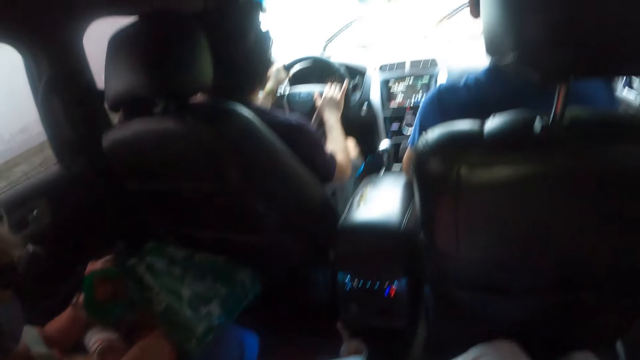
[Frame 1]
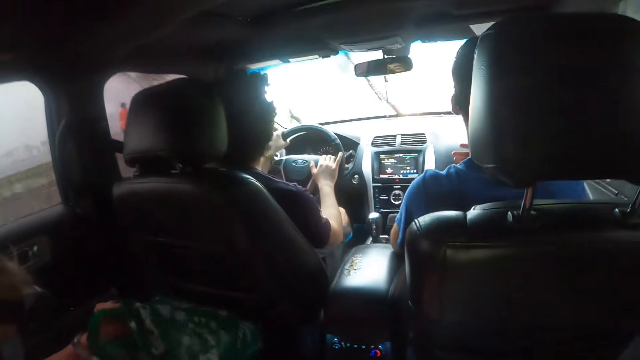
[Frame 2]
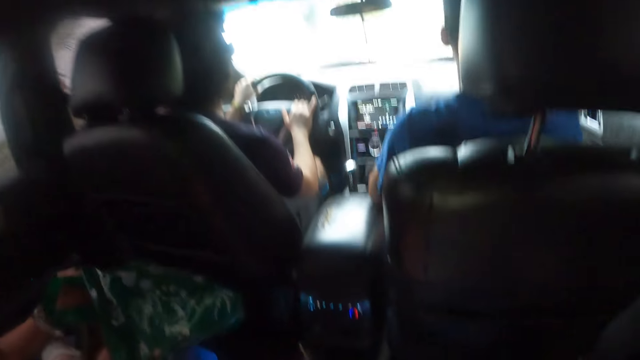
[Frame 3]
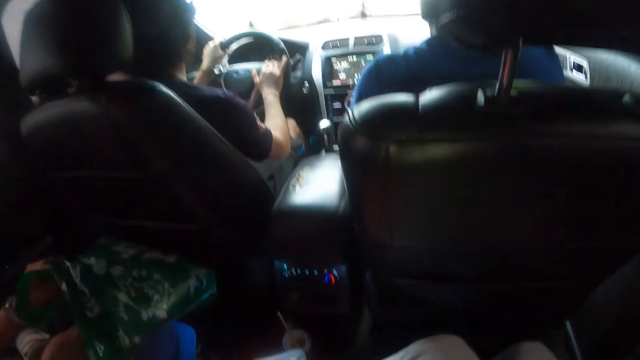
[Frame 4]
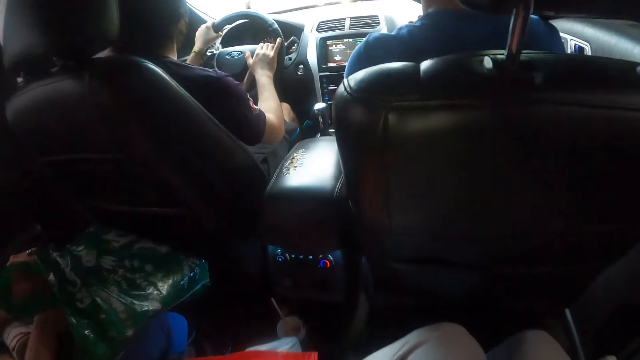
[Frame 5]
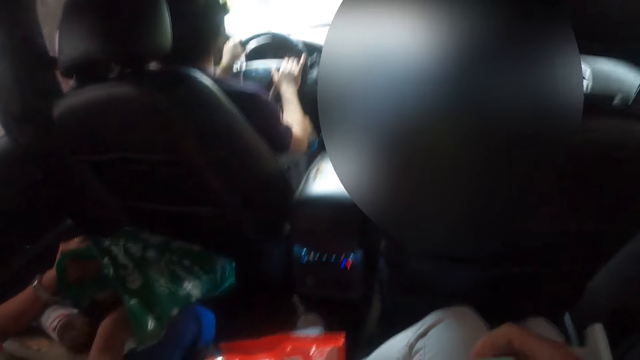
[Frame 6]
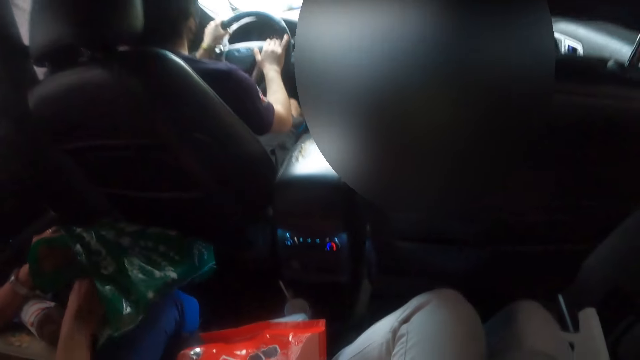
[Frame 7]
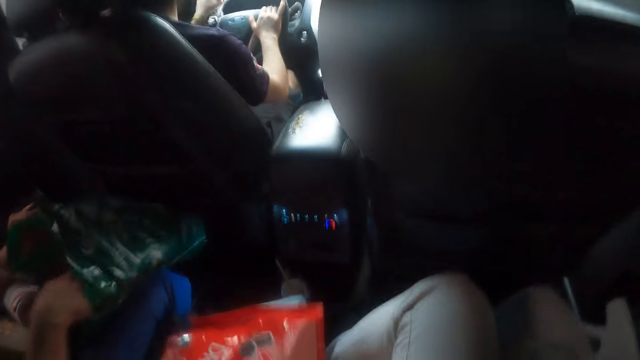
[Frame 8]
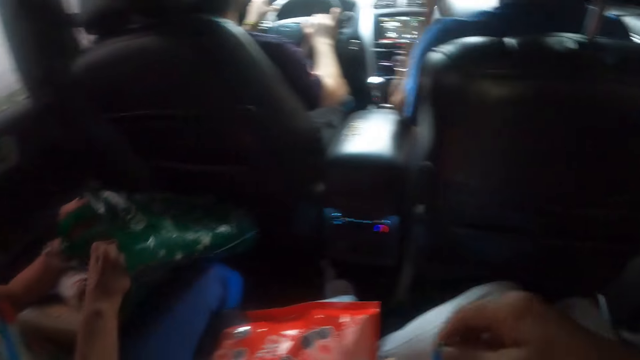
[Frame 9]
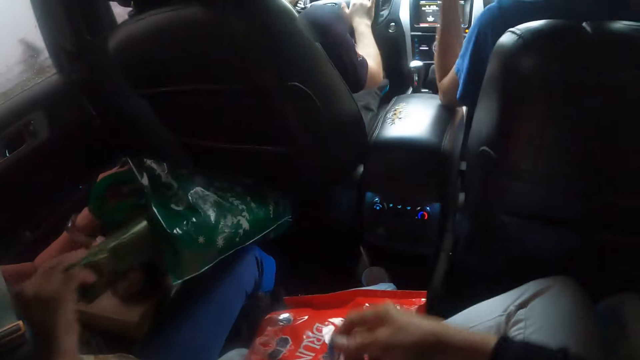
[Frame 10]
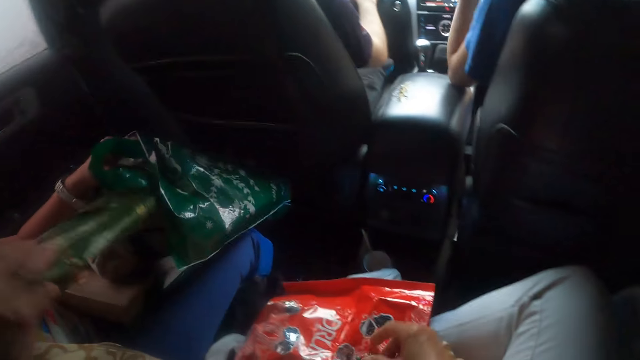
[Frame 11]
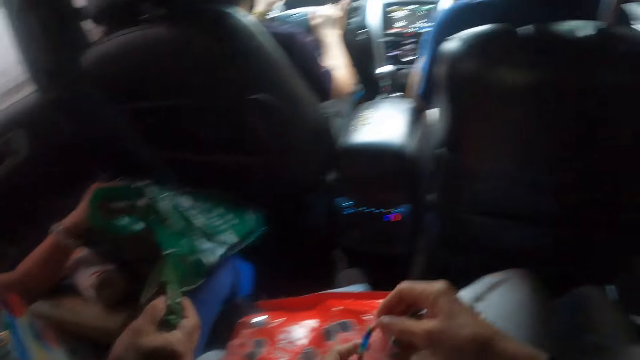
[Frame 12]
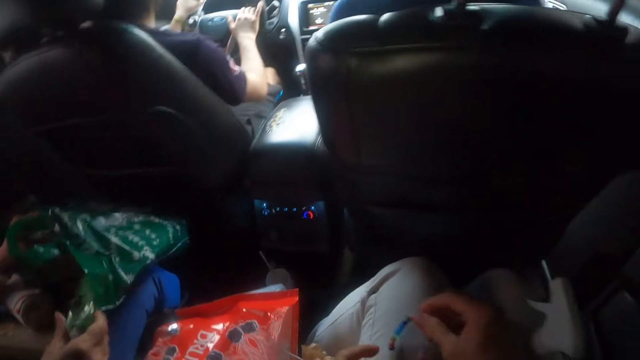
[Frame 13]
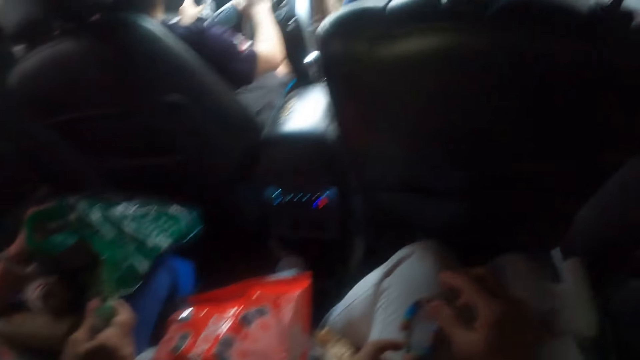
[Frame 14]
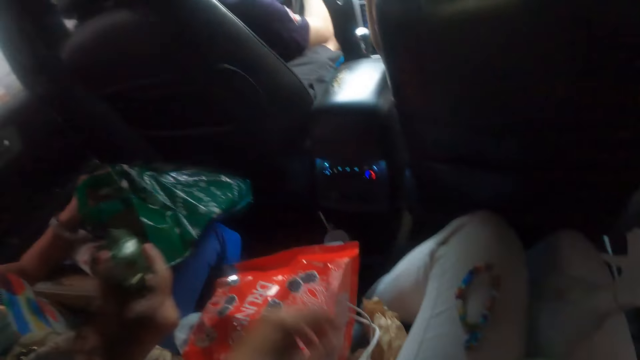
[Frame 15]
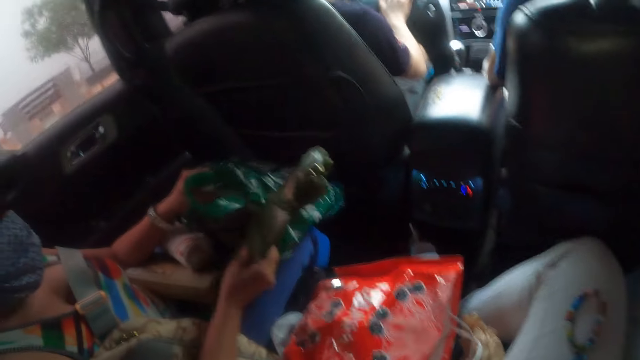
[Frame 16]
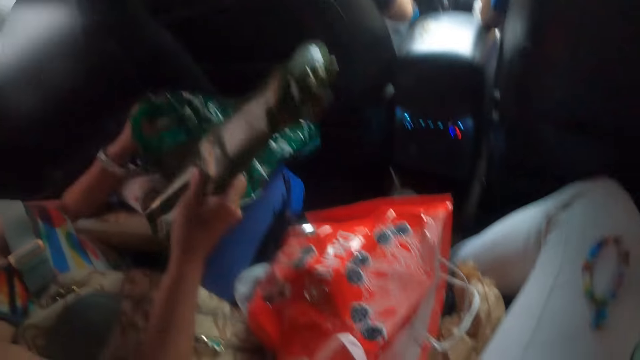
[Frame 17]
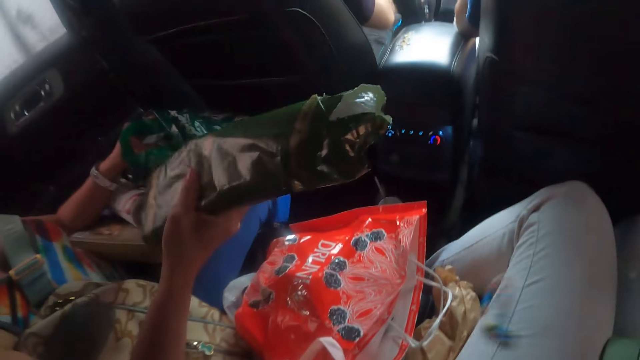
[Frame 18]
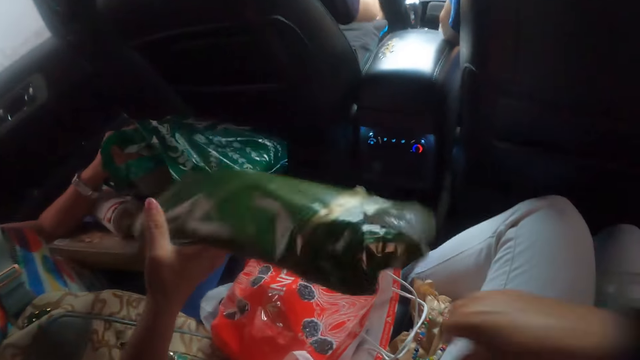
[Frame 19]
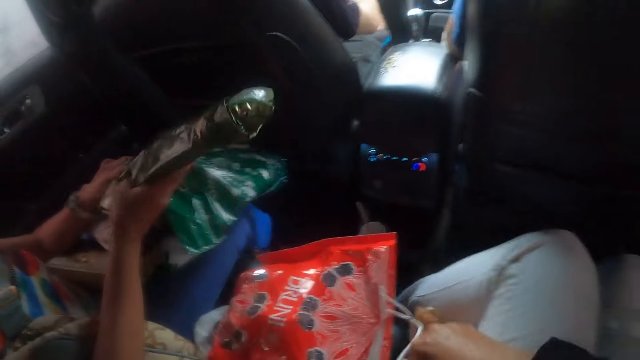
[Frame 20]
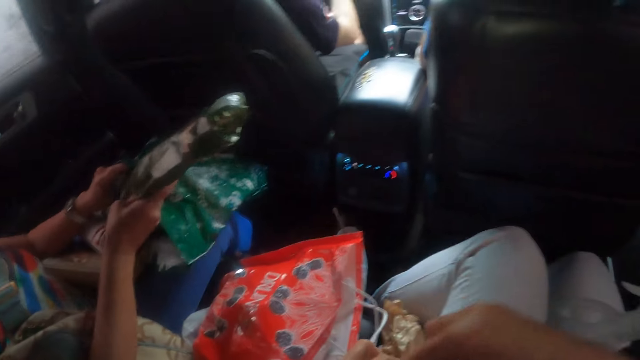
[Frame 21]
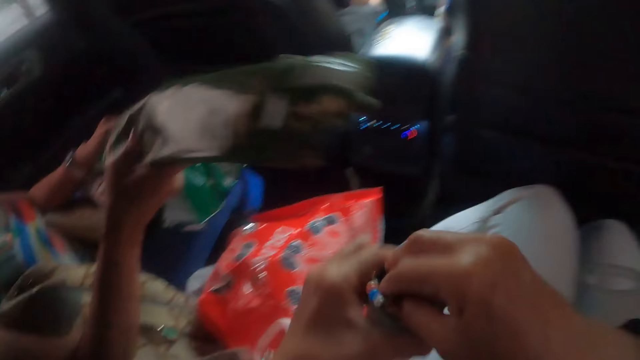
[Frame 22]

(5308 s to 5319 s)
A woman removes a packet of snack from the paper bag. The camera wearer holds the accessory. The woman holds something.

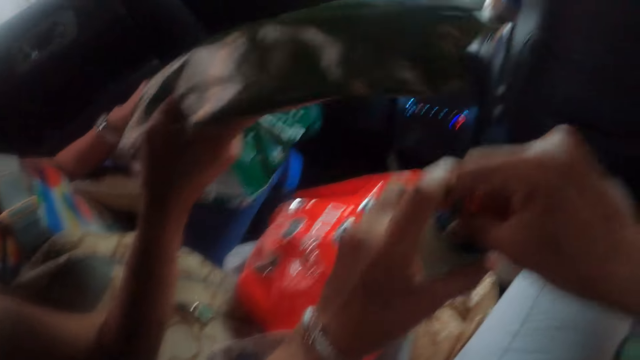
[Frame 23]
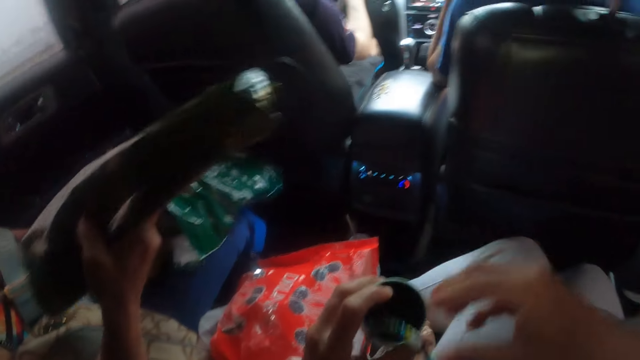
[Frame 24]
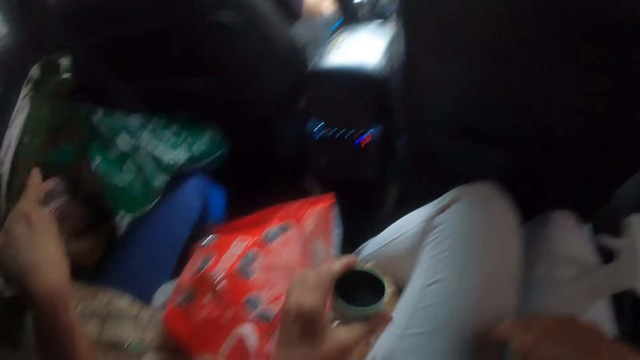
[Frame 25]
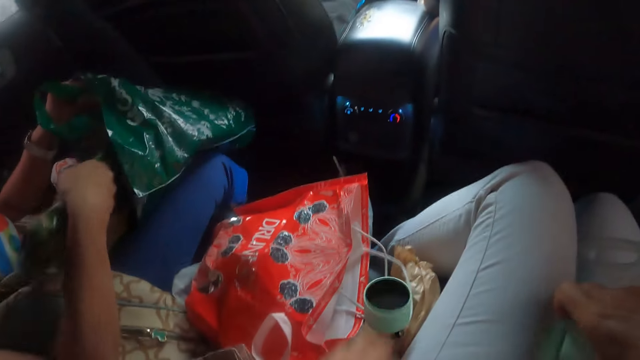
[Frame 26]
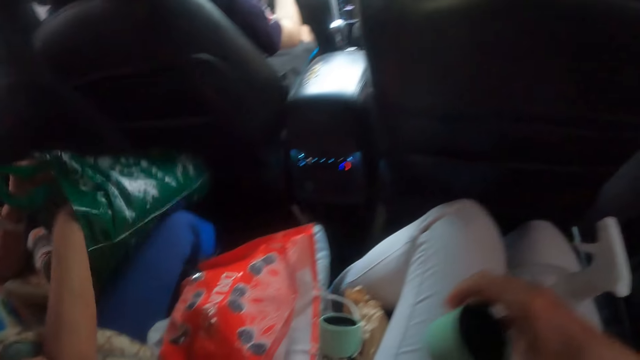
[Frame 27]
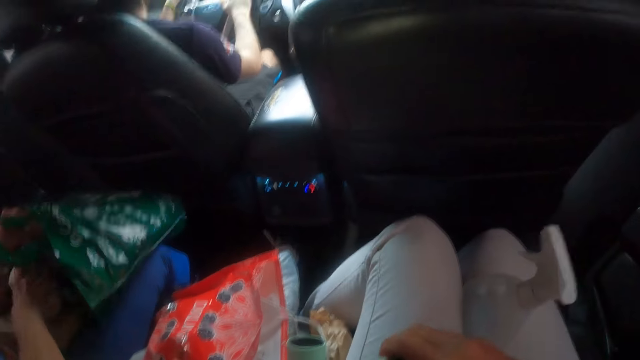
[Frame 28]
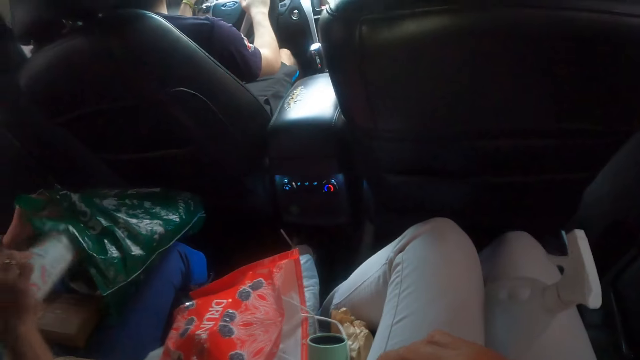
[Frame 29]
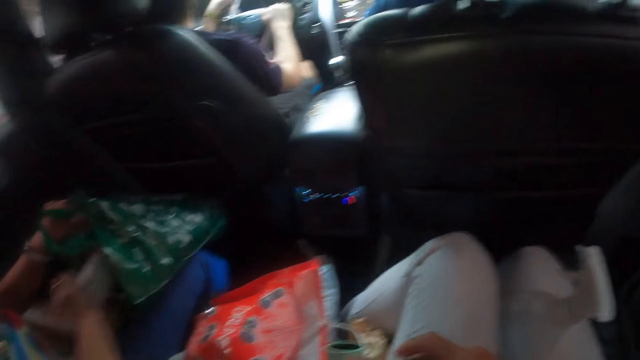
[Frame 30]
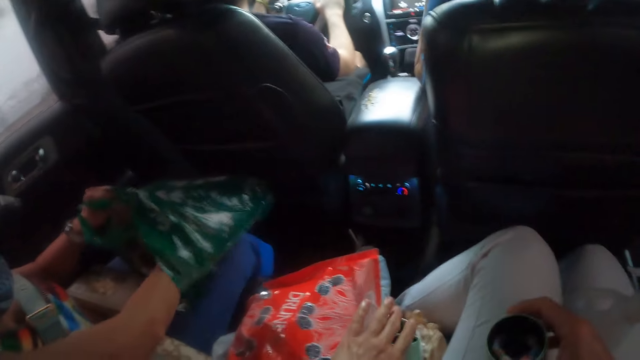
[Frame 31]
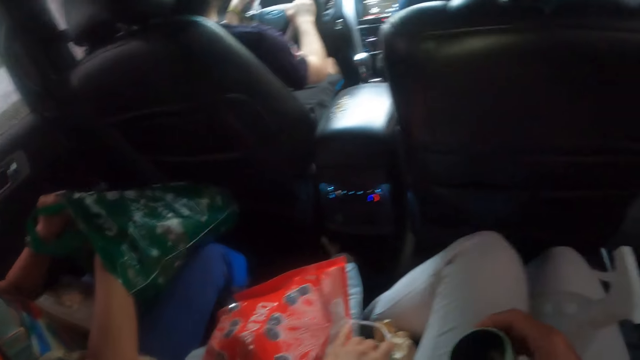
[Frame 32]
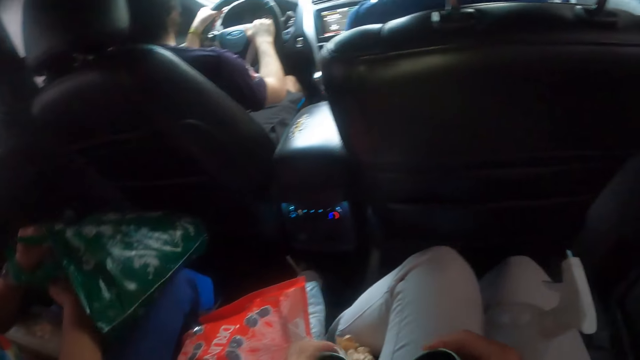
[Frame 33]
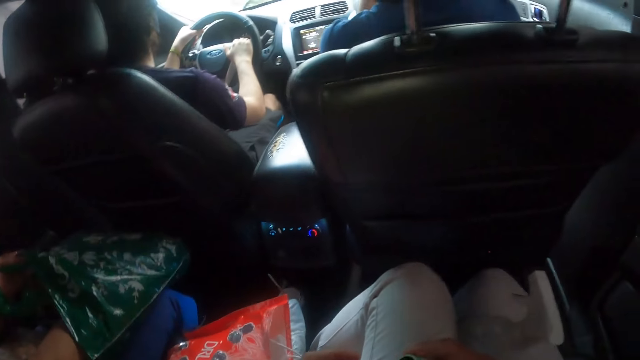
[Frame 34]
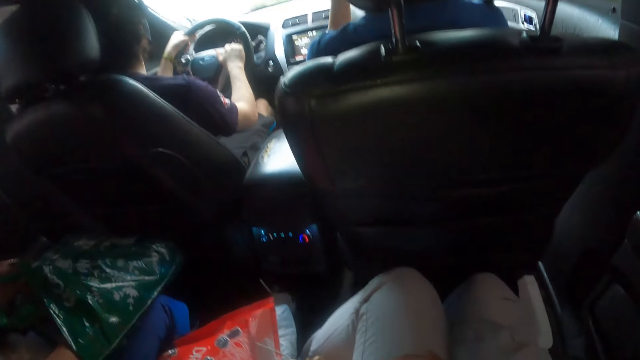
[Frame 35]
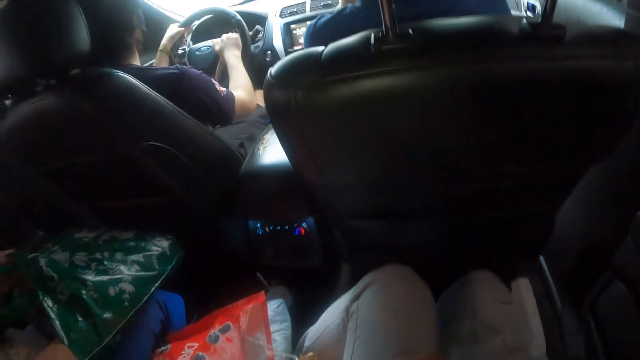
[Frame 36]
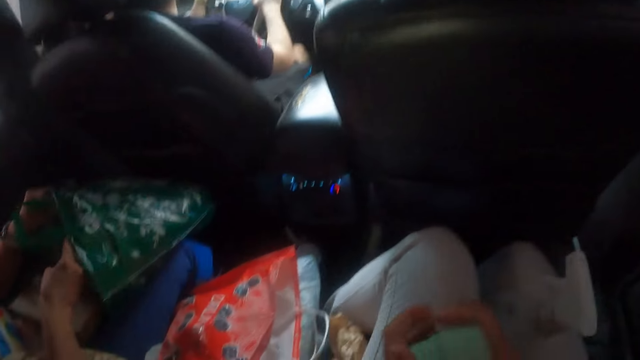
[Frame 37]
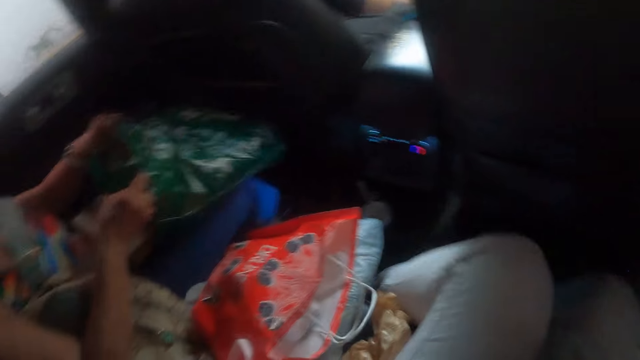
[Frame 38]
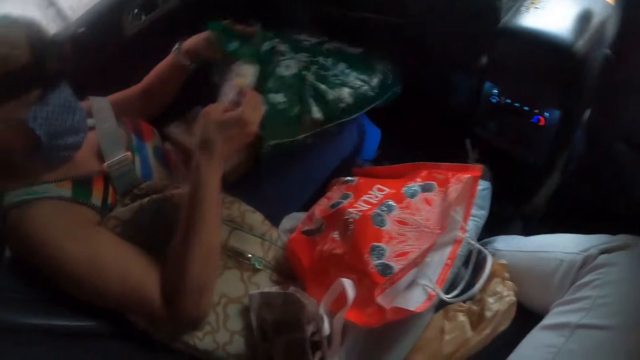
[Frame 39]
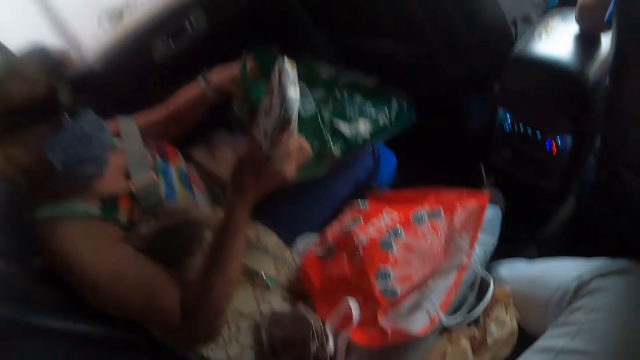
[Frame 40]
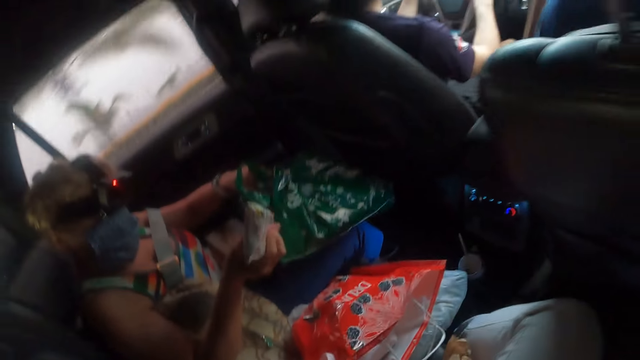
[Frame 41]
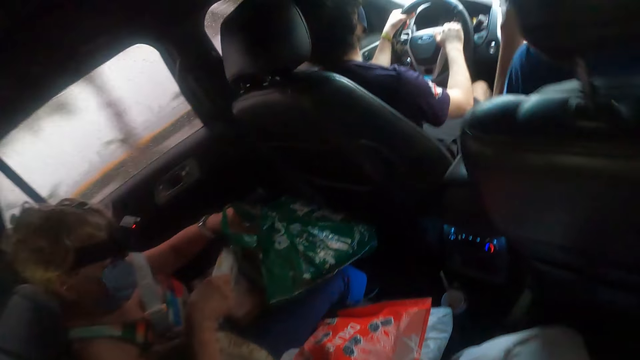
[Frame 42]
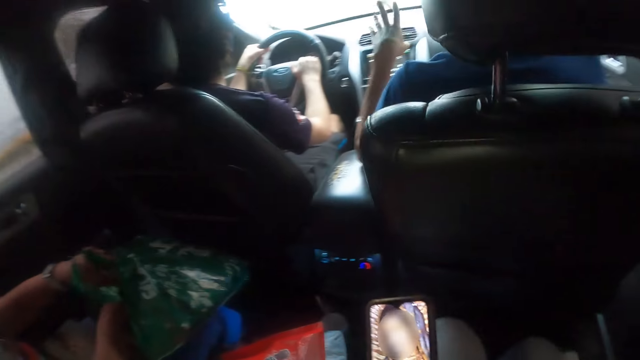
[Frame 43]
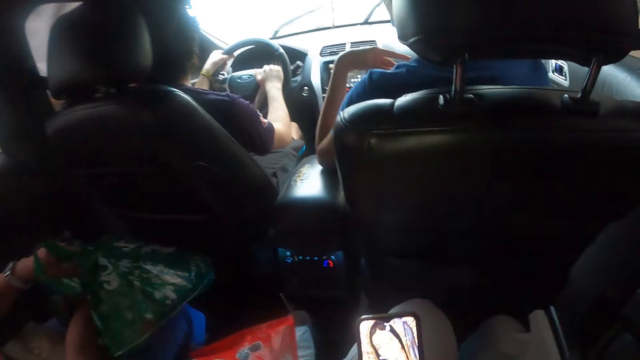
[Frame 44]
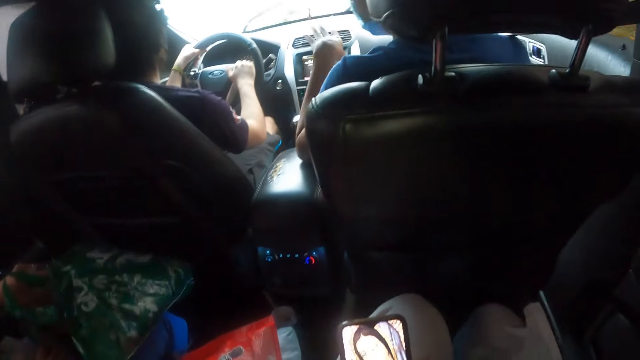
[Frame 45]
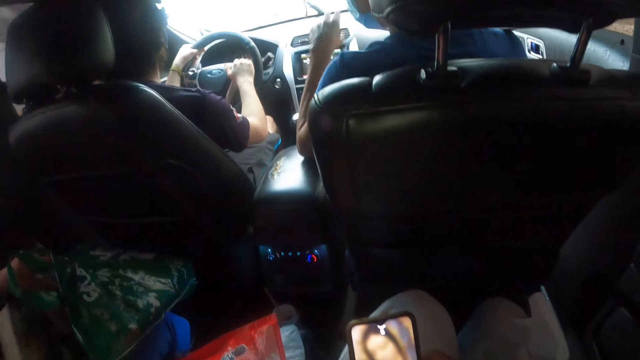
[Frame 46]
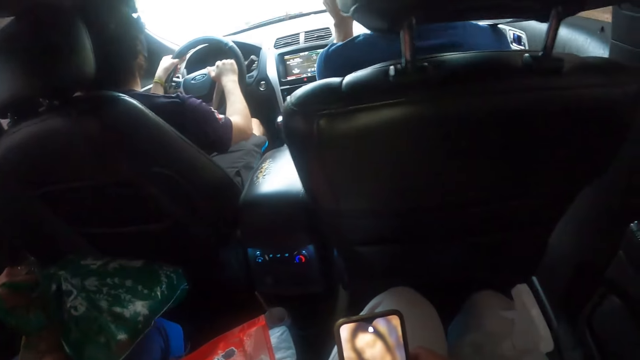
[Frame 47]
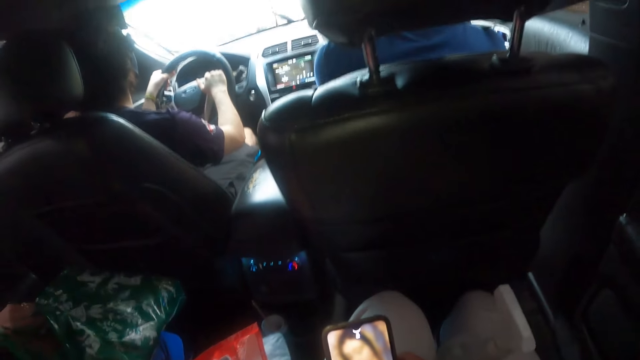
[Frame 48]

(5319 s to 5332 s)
The camera wearer opens the accessory container and places the accessory container on the car seat. A woman returns the packet of snack back in the paper bag. The woman puts the papers into the paper bag. A person drives the car. The woman picks up something from the paper bag and puts it into the paper bag. The camera wearer uses the phone.
